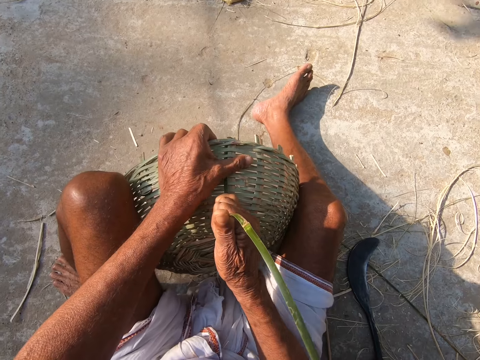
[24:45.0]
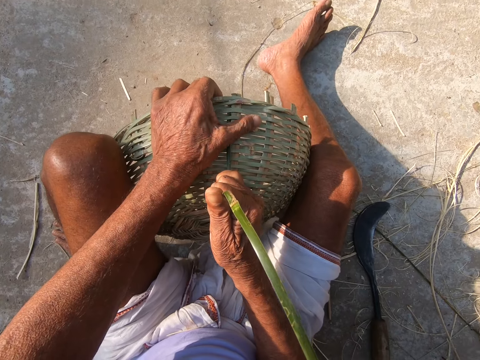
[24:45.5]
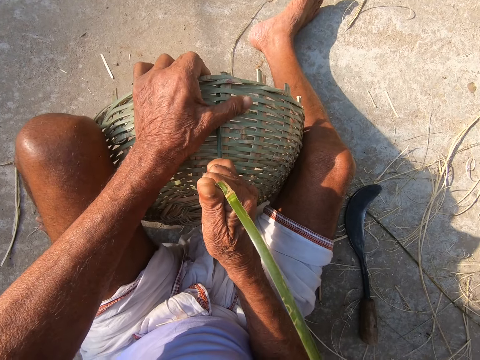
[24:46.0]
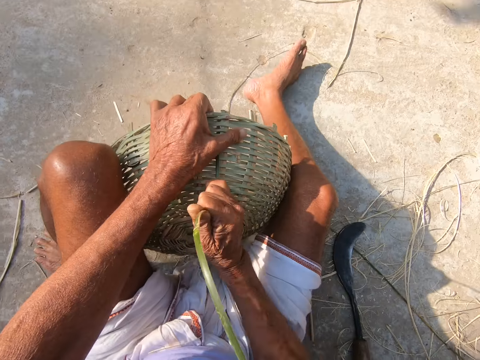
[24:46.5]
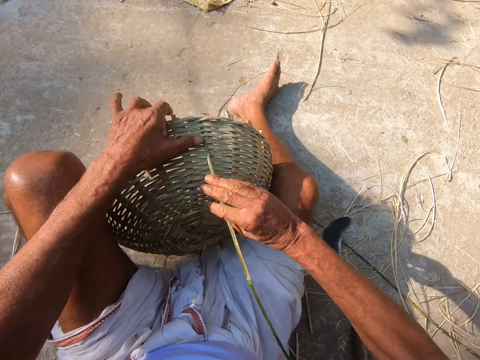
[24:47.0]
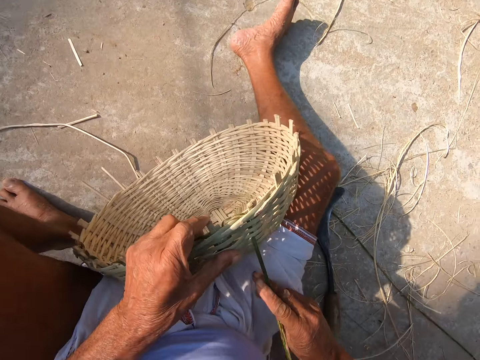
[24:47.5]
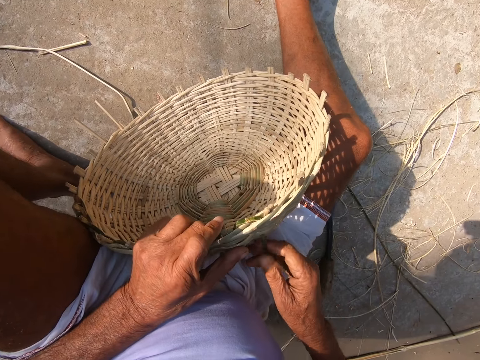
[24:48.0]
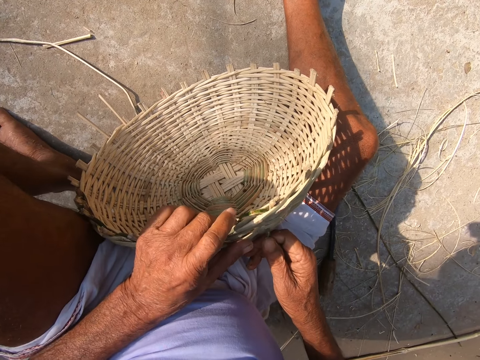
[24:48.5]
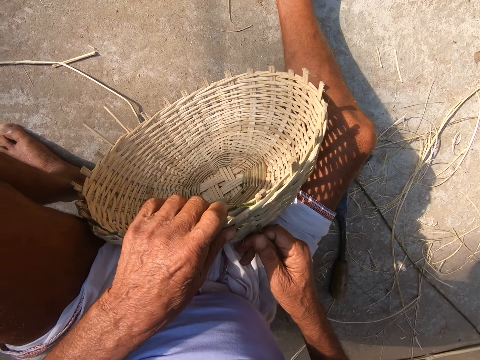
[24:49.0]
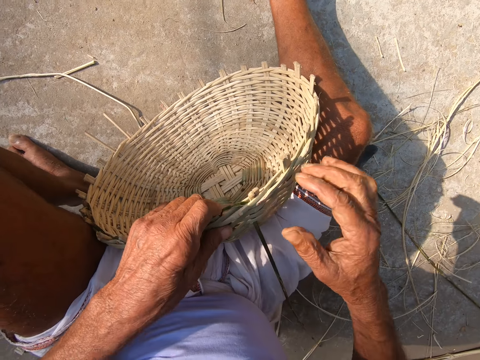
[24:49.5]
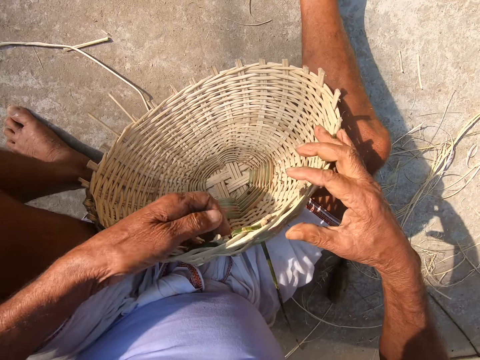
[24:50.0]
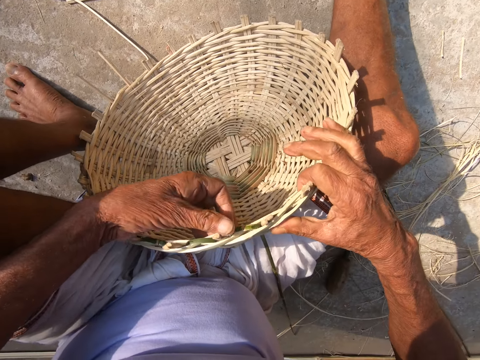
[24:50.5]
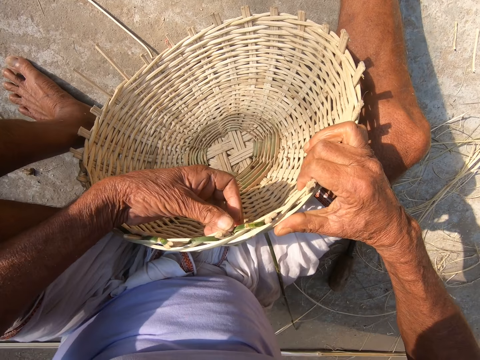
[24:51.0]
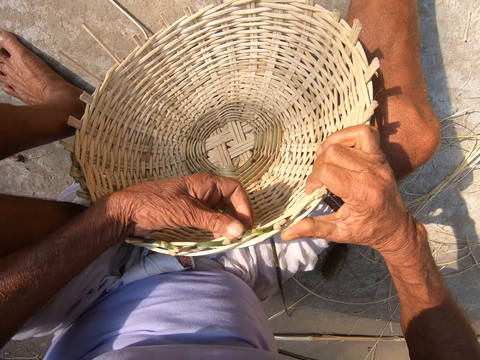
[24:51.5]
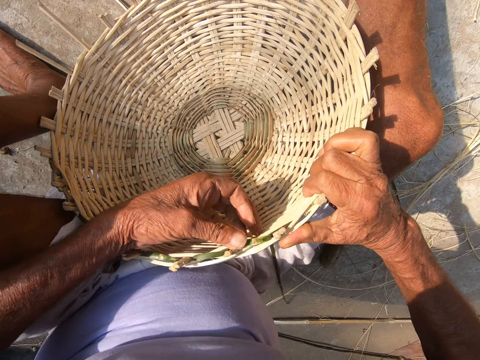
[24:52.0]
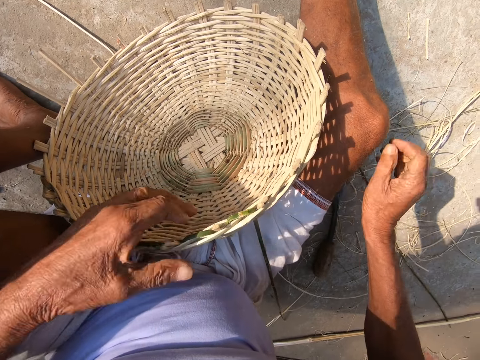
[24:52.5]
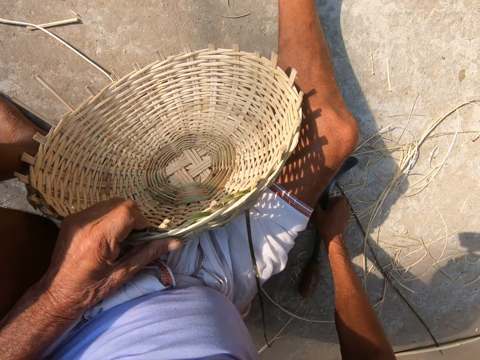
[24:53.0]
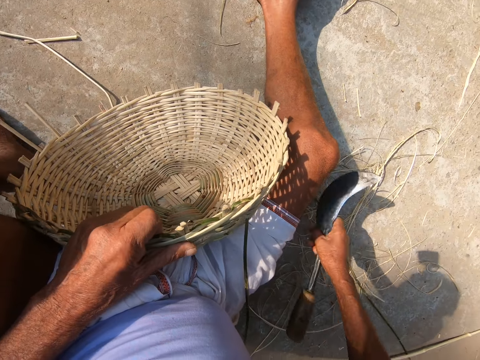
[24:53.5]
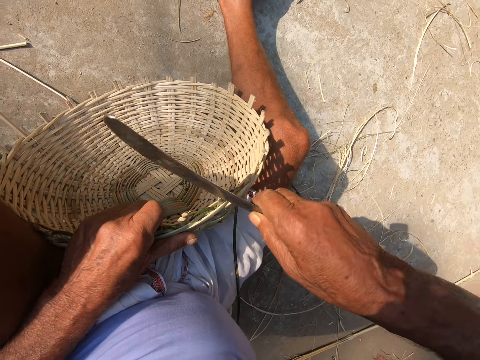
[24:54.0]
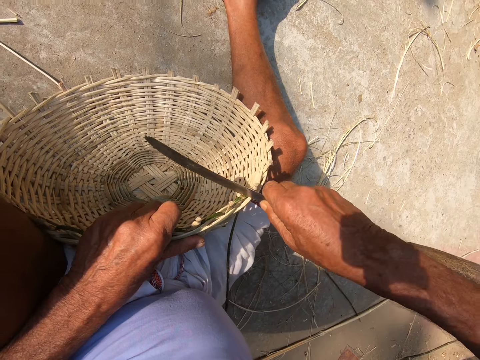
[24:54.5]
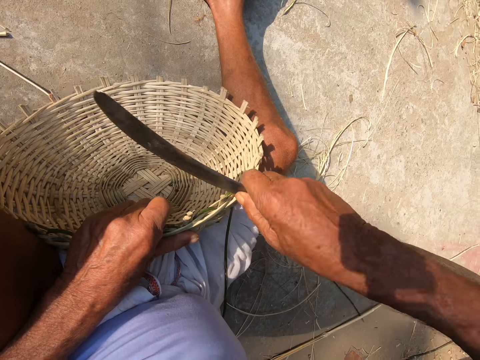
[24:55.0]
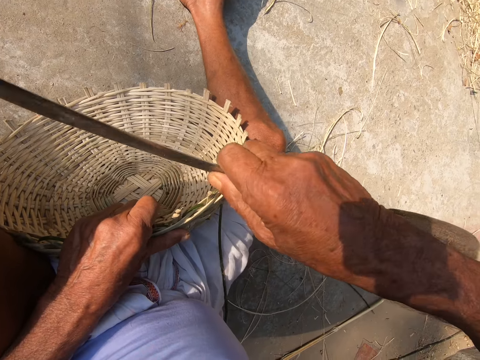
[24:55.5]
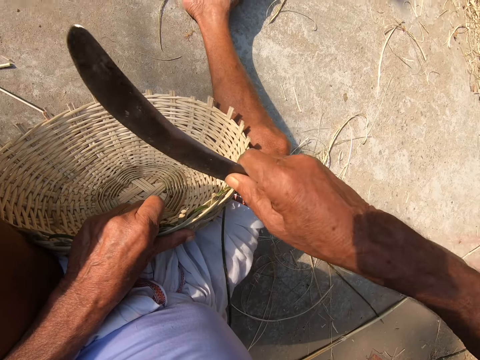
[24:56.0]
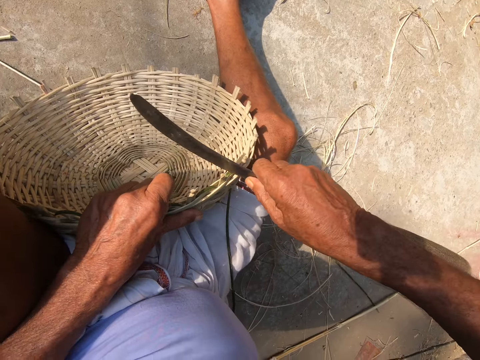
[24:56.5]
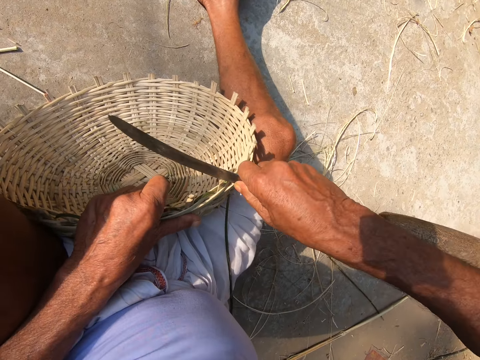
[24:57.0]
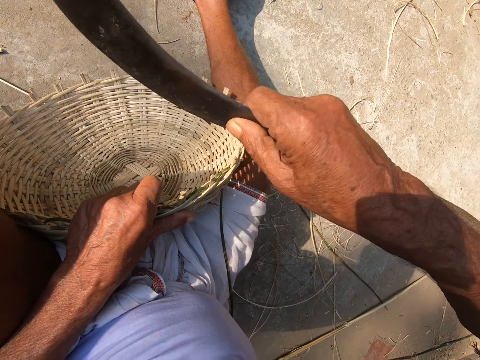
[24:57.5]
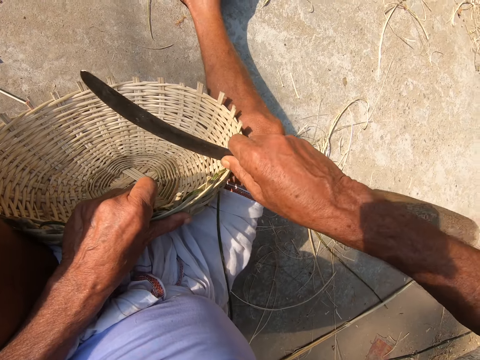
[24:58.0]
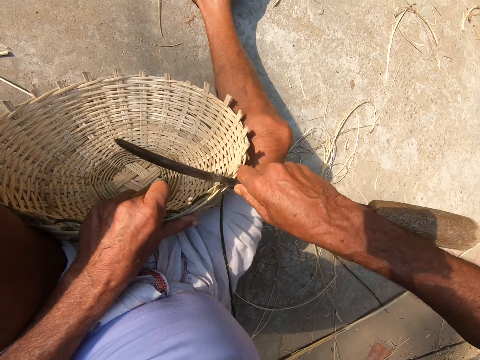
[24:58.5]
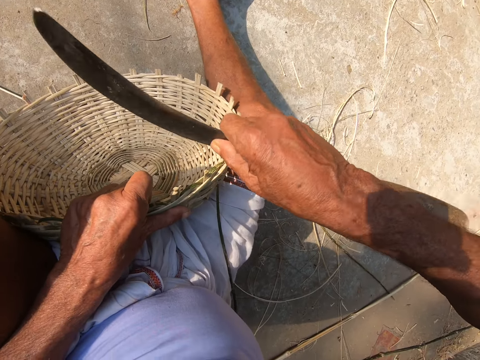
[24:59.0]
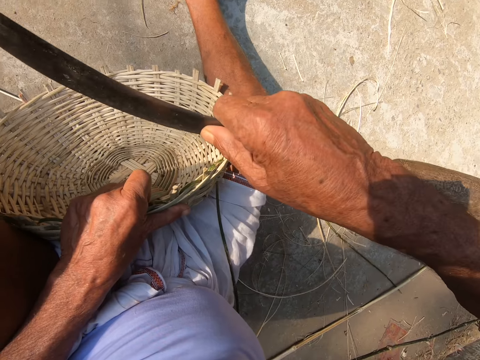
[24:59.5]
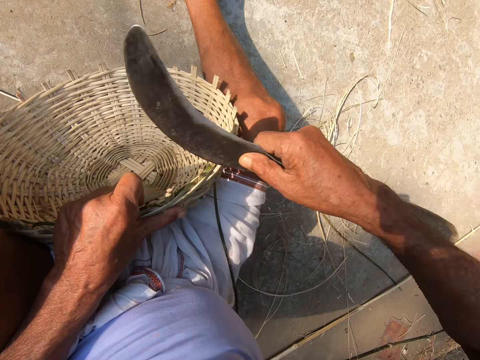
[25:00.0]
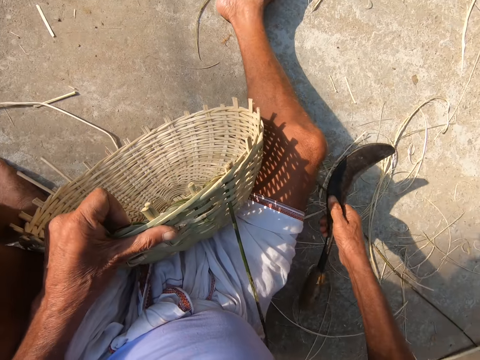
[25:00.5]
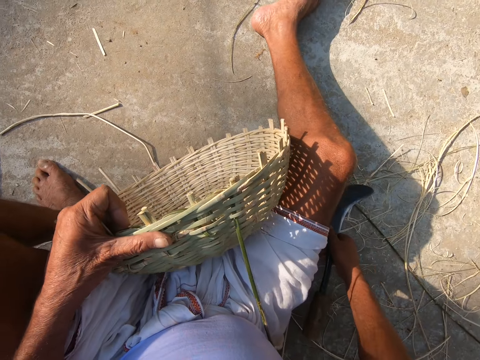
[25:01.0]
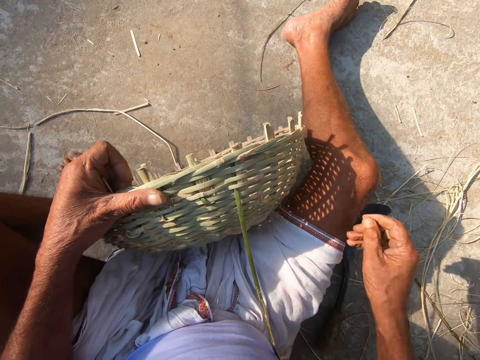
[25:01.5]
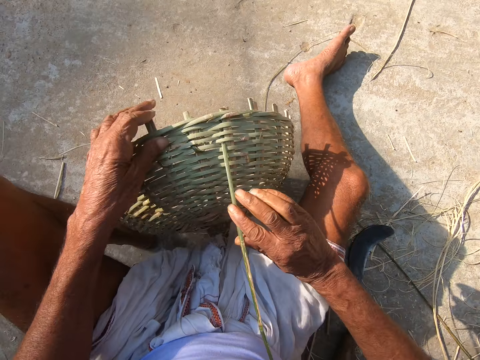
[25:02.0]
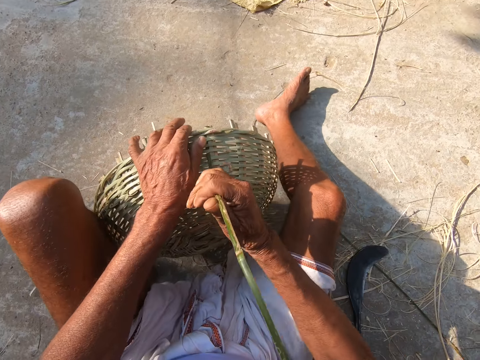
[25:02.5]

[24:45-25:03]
The camera wearer tightens the sisal. He turns the basket. He fixes the sisal. He picks the hook knife from the ground with his right hand. He hits the basket with the hook knife in his right hand. He drops the hook knife on the ground with his right hand. He pulls the bamboo strand with his right hand.

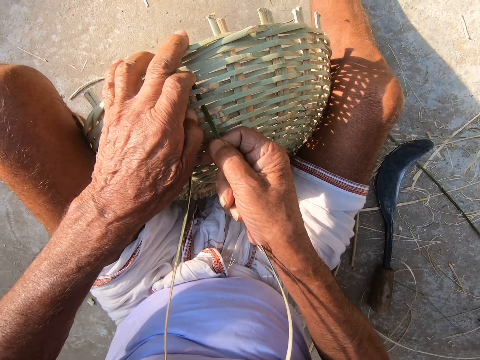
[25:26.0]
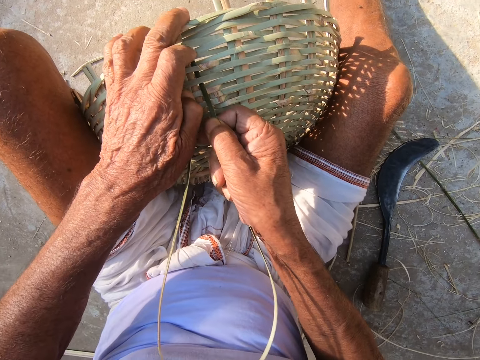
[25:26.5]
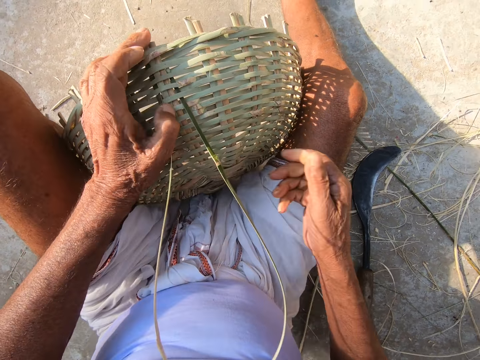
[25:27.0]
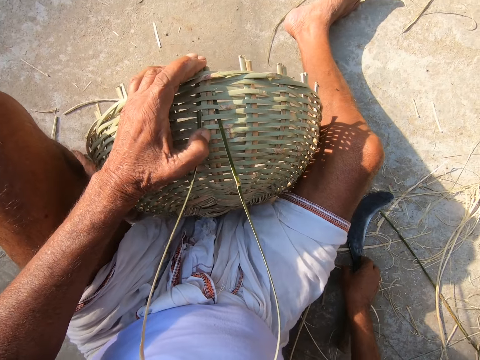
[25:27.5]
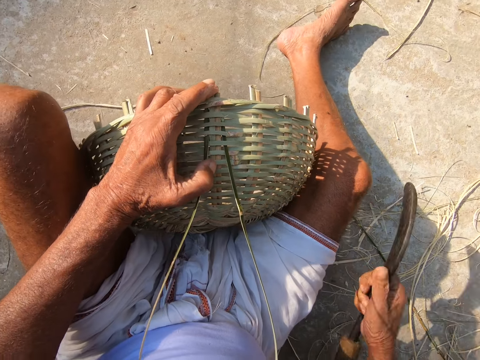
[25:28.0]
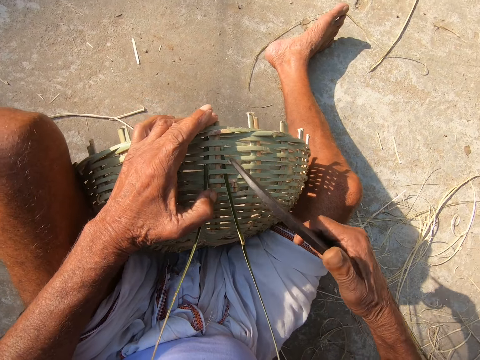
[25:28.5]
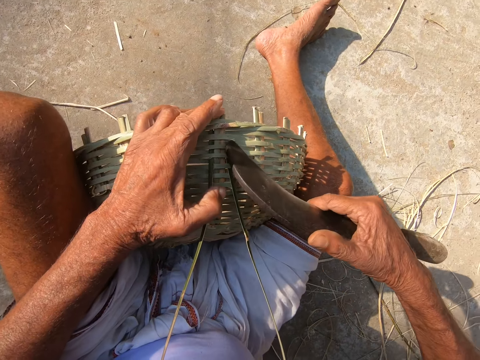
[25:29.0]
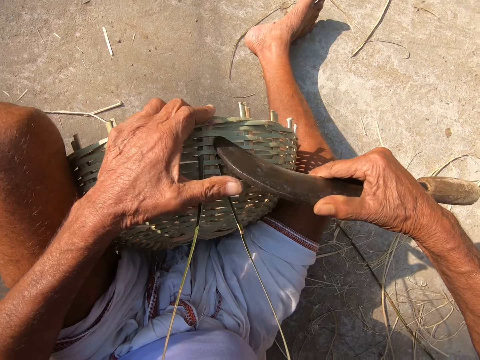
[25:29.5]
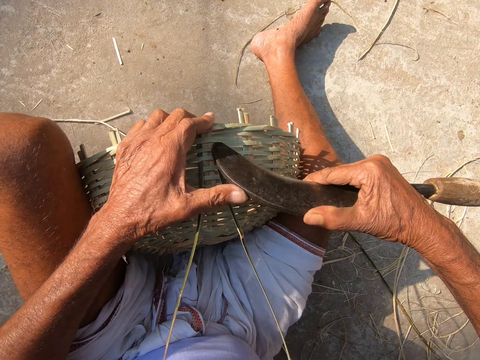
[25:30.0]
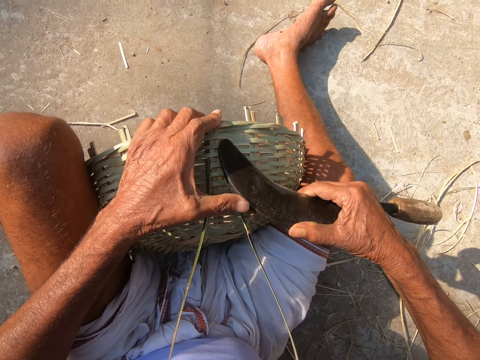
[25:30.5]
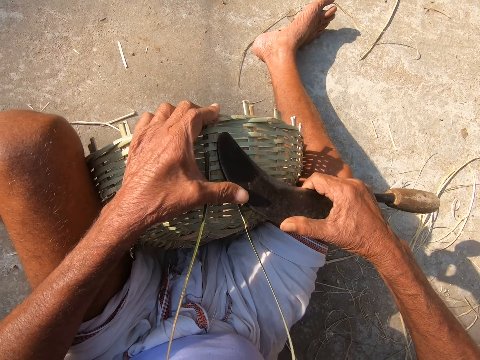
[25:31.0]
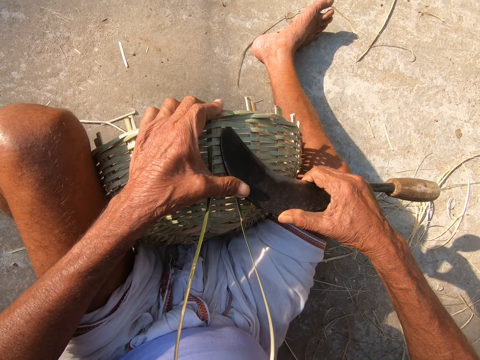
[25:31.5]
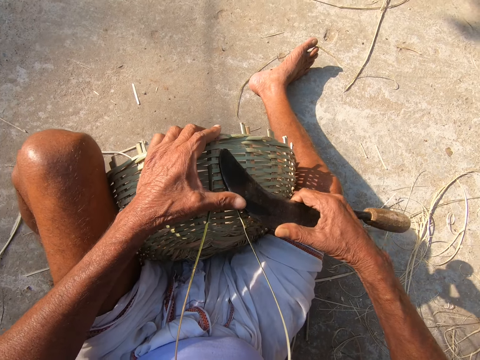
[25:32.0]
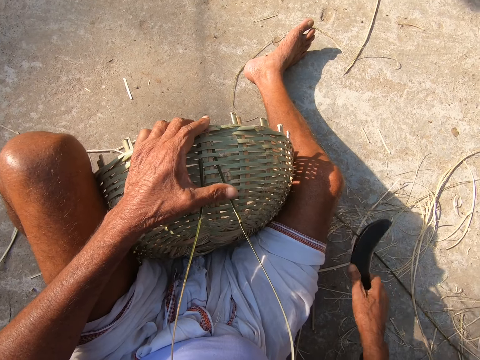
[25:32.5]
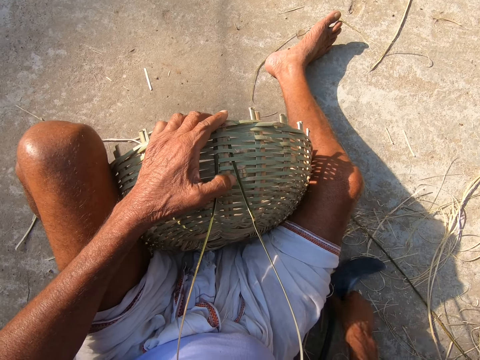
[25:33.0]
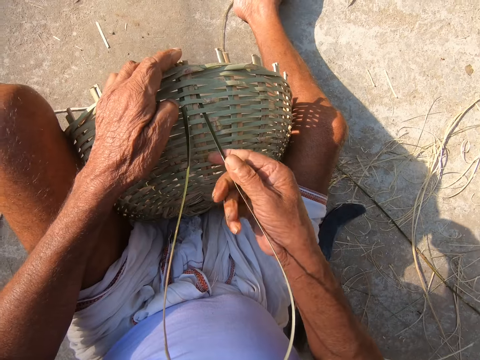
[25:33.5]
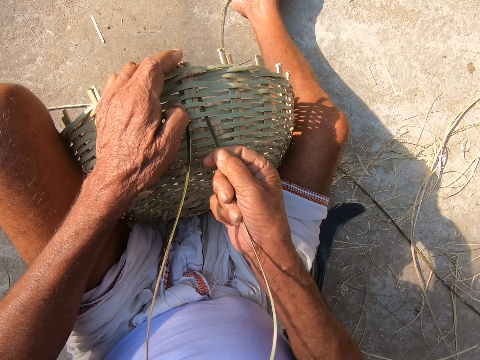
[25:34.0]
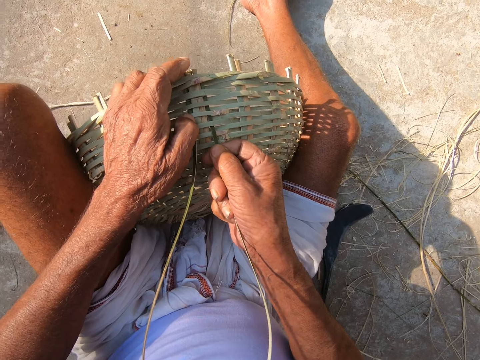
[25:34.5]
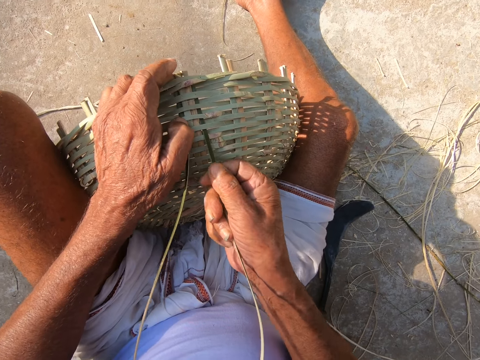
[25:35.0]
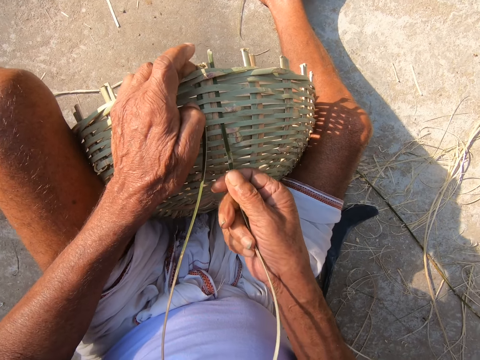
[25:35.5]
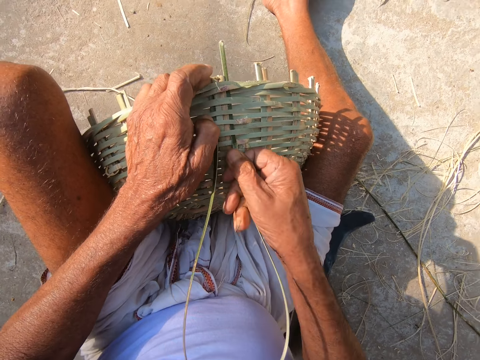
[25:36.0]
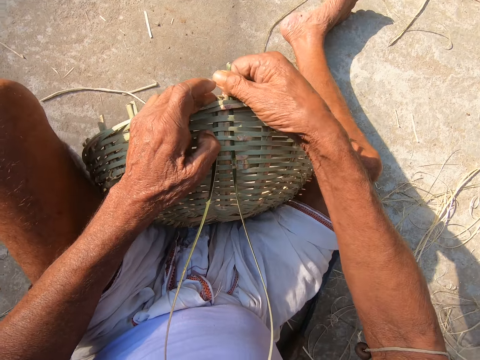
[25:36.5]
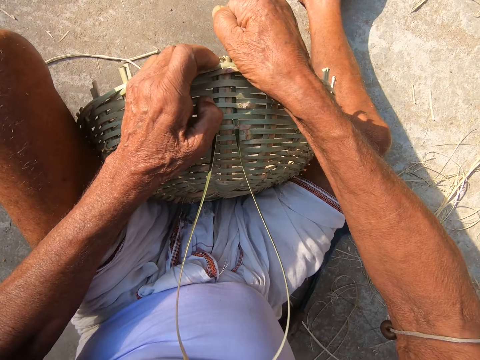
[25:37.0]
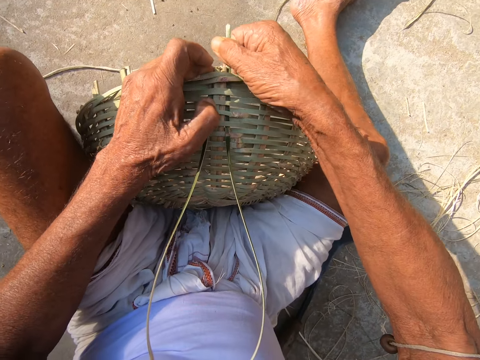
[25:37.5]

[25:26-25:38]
The camera wearer picks the hook knife from the ground with his right hand. He makes an opening in the basket with the hook knife in his right hand. He fixes sisal. He drops the hook knife on the ground with his right hand. He weaves the basket with both hands.
